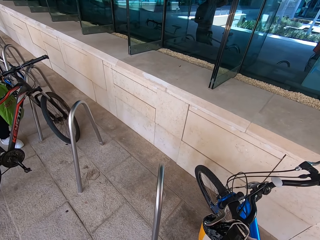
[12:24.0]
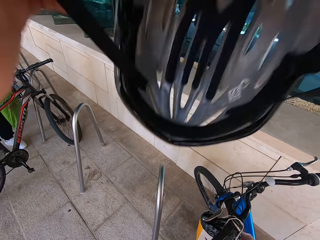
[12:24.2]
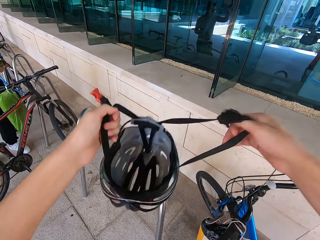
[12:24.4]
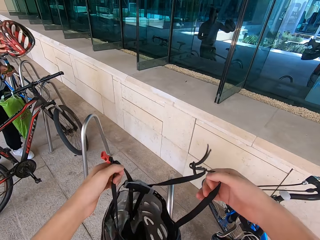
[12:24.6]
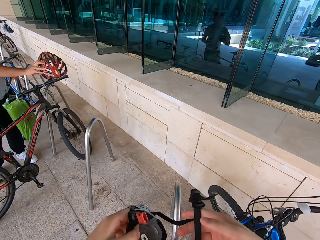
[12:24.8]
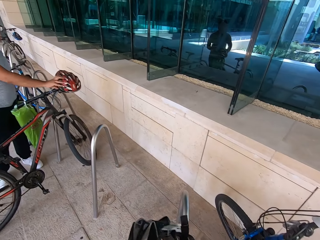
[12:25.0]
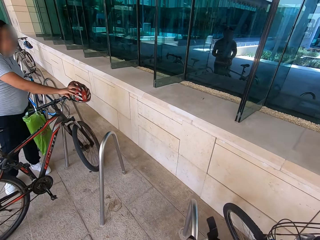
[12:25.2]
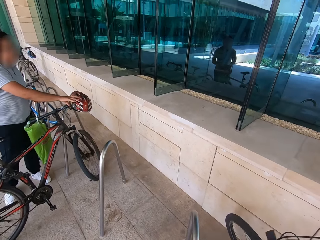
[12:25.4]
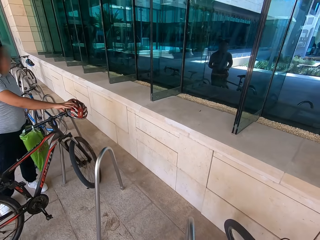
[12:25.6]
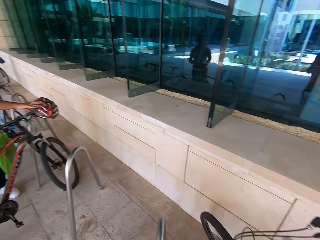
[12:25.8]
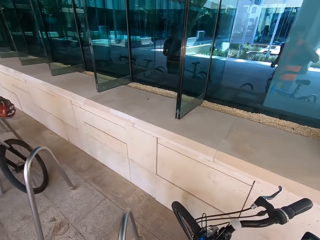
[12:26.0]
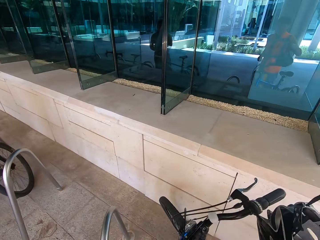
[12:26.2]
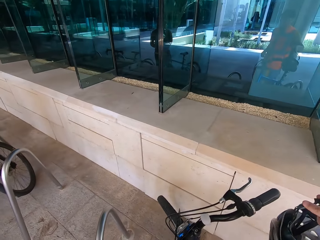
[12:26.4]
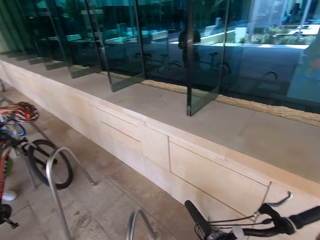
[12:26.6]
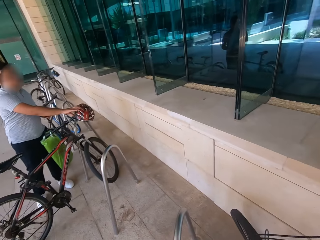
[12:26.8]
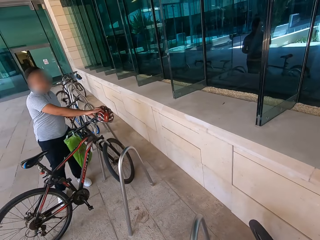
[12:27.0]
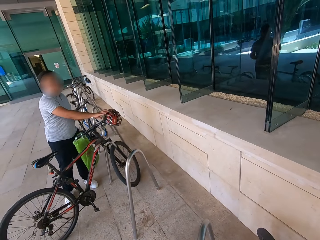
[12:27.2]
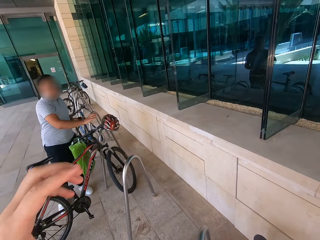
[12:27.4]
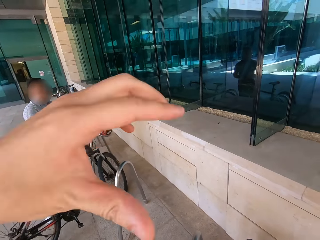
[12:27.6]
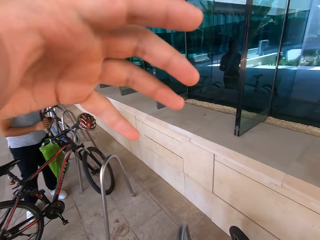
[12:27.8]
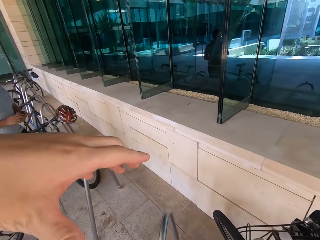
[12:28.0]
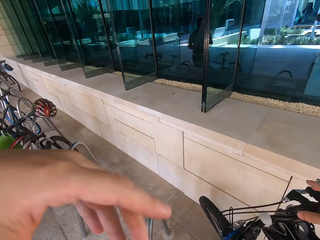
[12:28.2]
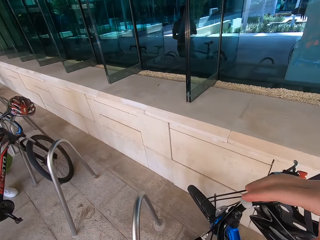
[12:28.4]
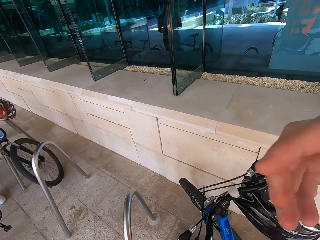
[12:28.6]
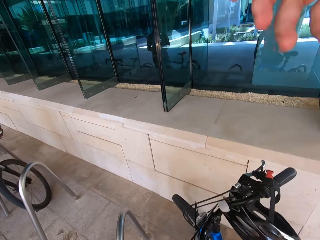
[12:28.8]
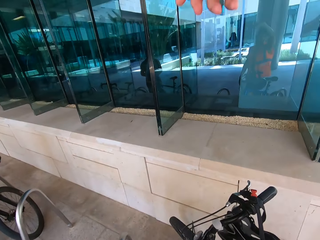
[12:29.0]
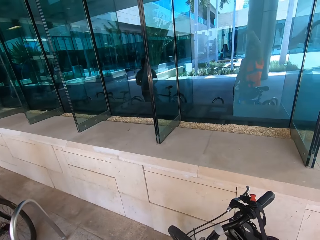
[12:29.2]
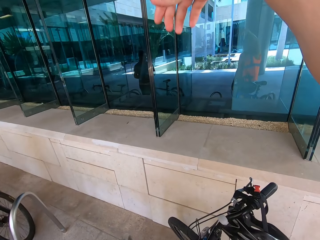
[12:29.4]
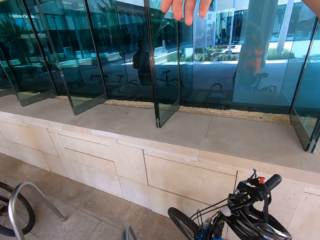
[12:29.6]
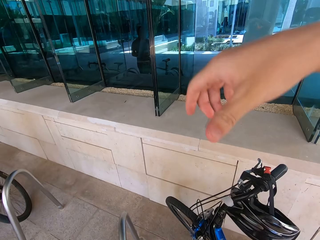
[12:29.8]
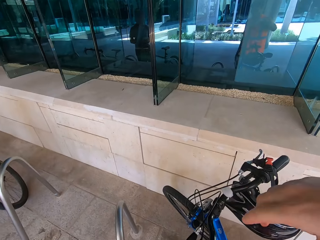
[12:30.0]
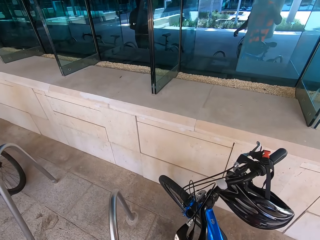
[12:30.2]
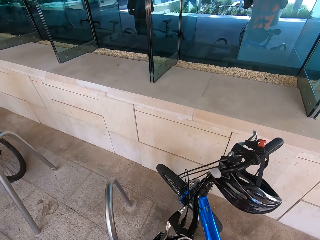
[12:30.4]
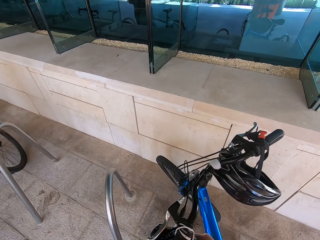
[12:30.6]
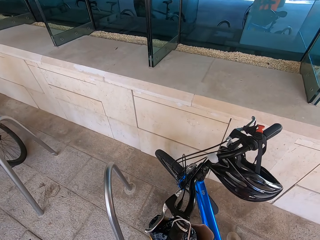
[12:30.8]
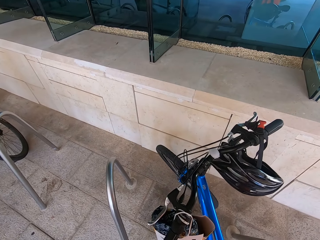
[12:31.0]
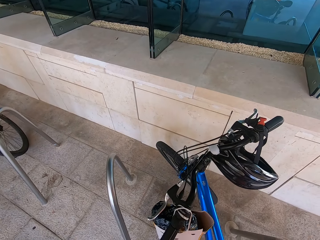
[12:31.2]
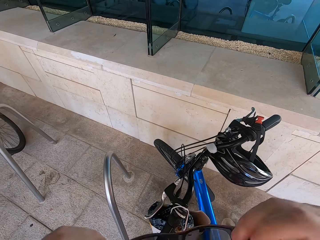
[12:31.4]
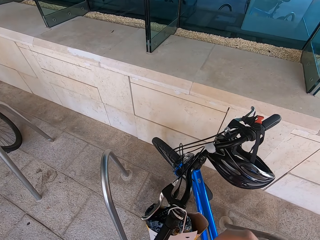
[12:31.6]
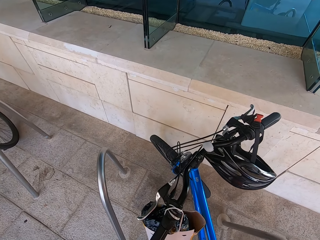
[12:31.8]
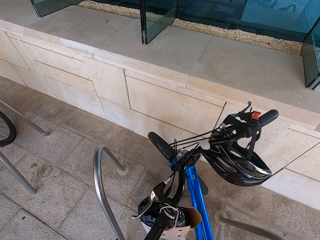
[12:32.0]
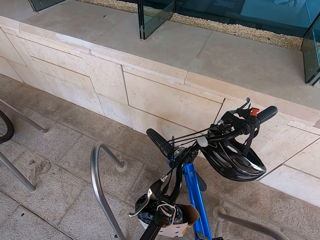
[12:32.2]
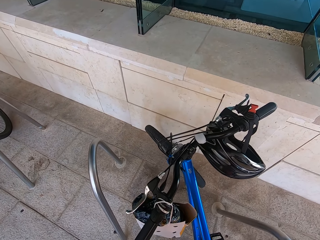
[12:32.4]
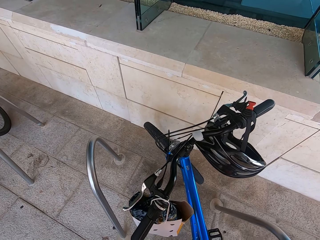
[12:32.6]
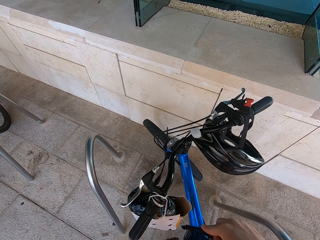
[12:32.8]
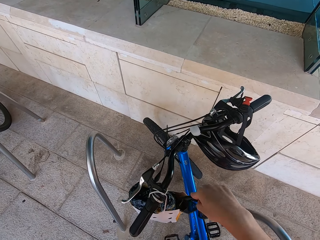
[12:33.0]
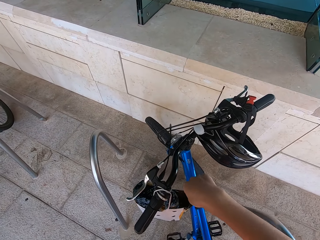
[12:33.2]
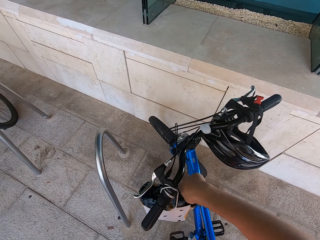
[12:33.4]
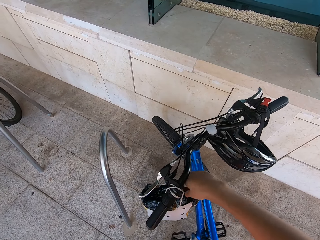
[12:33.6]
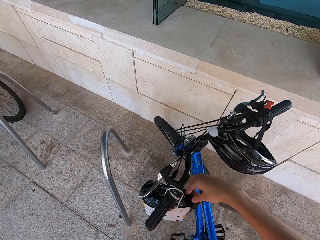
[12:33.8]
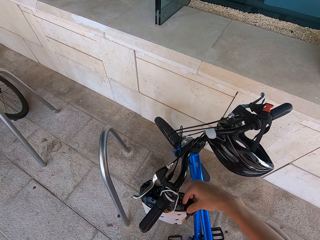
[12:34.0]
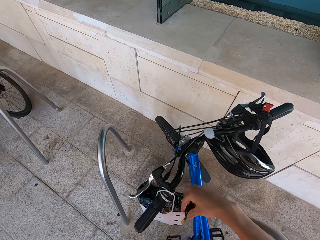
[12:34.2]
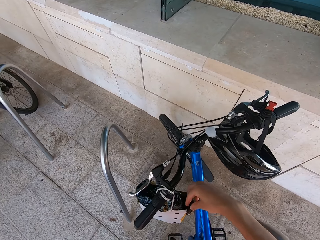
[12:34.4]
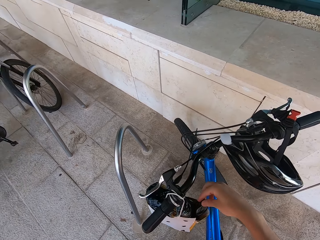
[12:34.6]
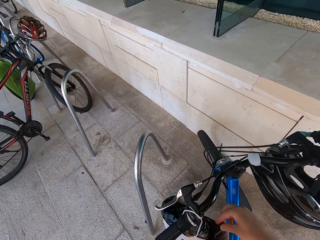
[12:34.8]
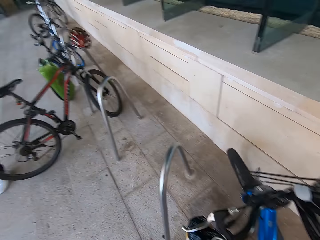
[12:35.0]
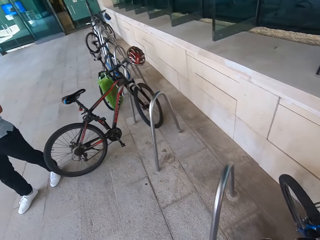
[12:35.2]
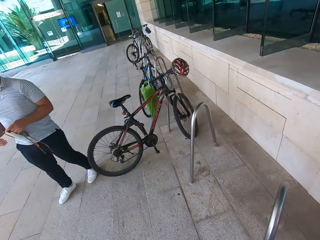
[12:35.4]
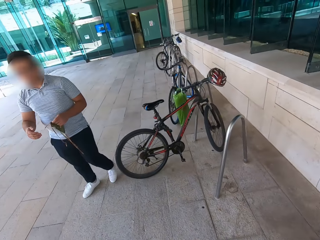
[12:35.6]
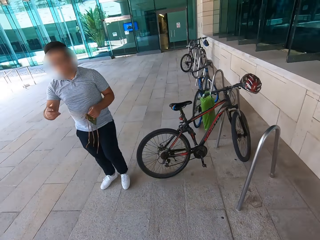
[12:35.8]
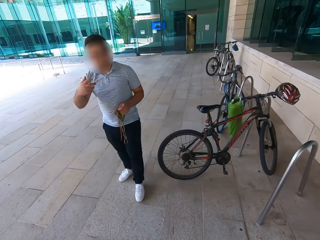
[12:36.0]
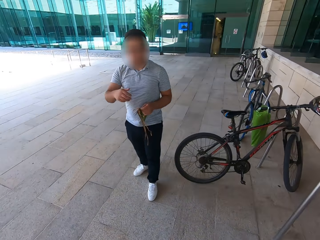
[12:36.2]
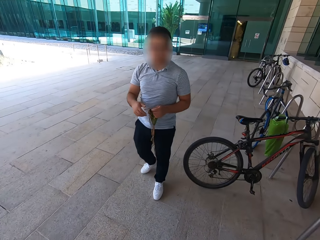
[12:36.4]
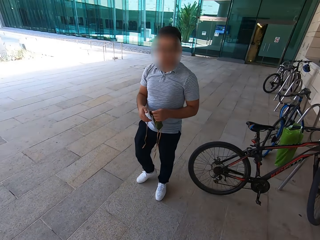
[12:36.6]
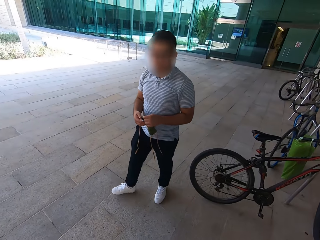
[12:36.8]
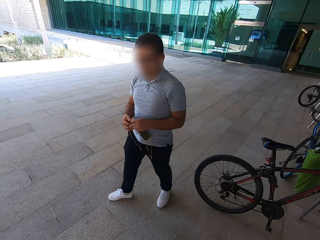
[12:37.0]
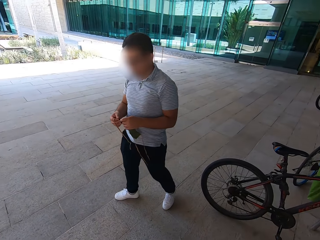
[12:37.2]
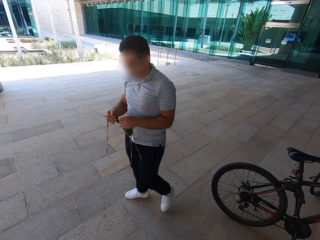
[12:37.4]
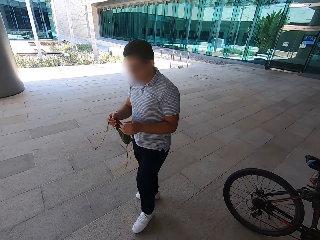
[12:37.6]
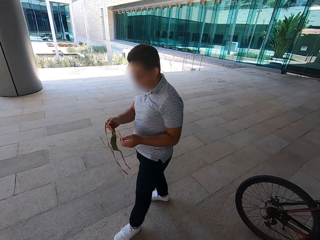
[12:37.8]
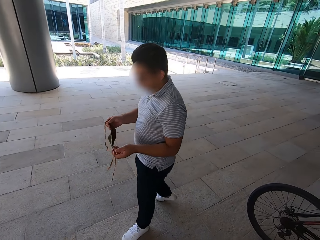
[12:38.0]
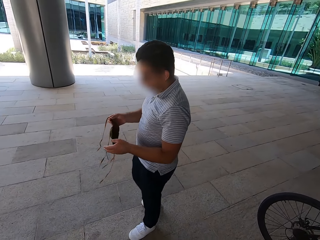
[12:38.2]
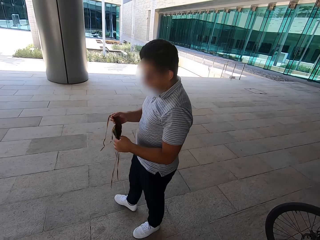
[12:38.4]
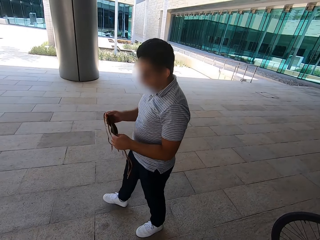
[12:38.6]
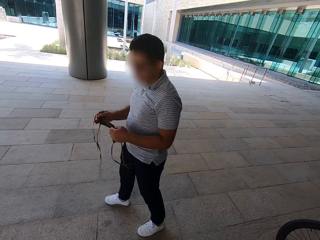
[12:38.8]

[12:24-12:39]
The camera wearer removes a helmet. The man puts the helmet on the bicycle handle. The camera wearer shows hand gestures. They speak with gestures. They put the sunglasses in the paperbag. They look at the man. The man speaks with gestures and walks.

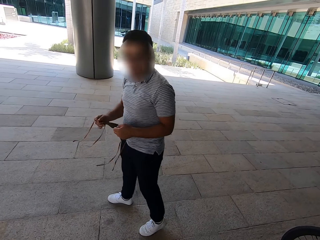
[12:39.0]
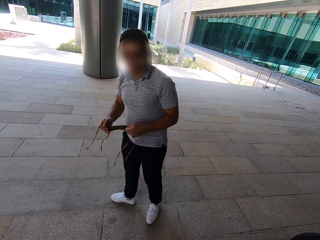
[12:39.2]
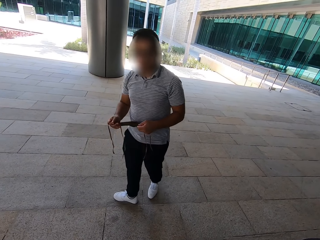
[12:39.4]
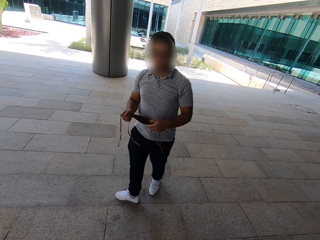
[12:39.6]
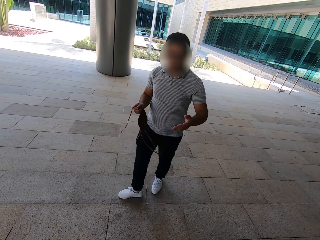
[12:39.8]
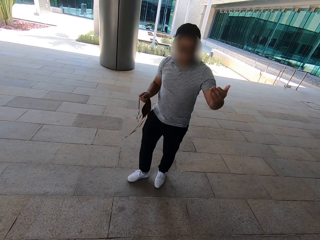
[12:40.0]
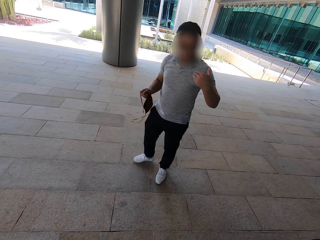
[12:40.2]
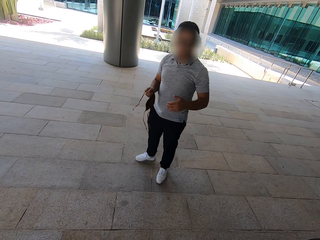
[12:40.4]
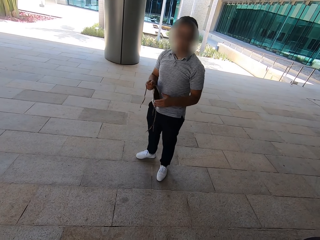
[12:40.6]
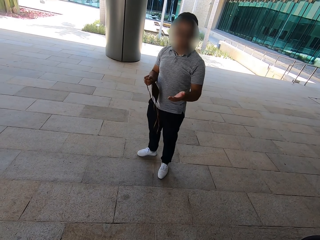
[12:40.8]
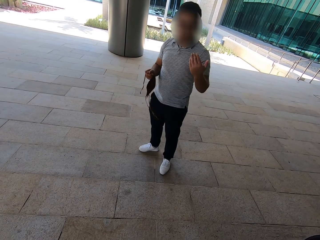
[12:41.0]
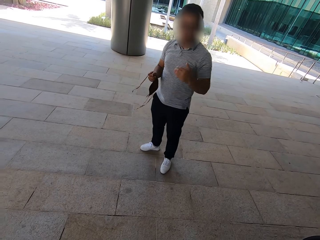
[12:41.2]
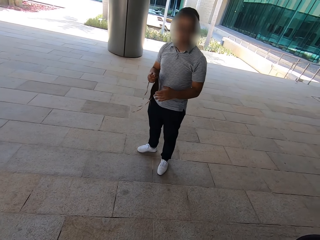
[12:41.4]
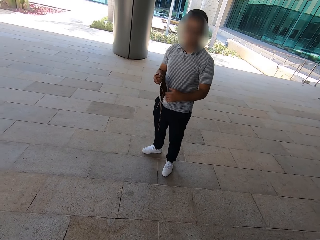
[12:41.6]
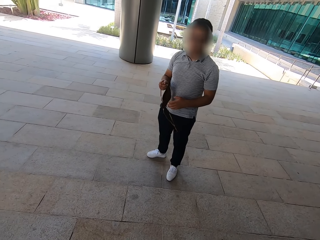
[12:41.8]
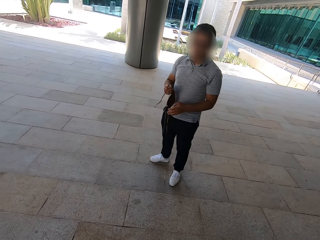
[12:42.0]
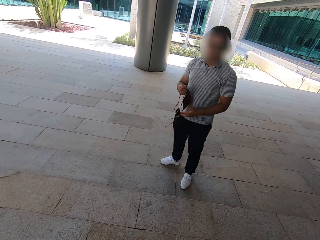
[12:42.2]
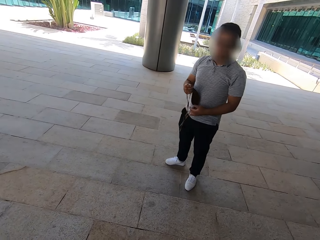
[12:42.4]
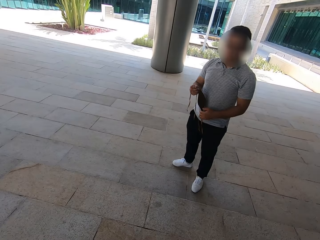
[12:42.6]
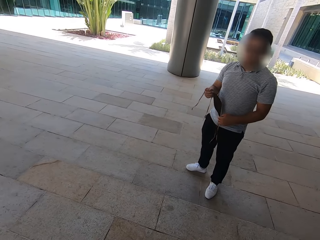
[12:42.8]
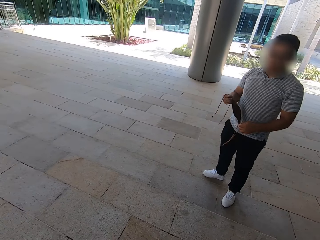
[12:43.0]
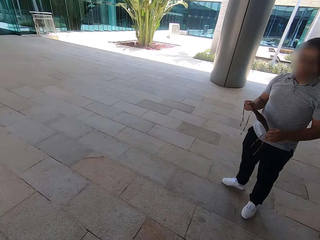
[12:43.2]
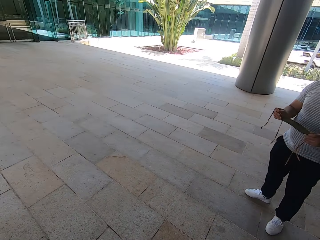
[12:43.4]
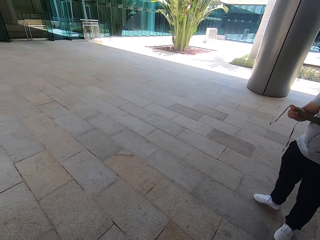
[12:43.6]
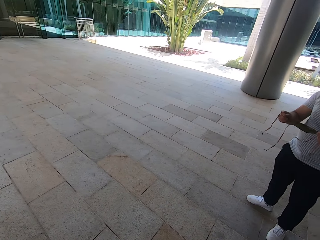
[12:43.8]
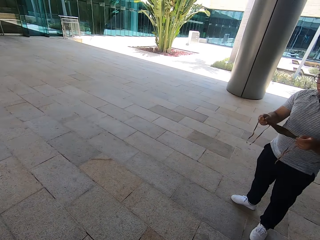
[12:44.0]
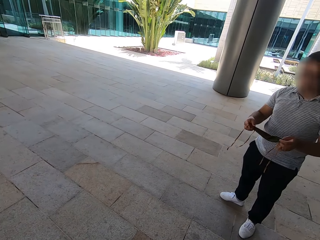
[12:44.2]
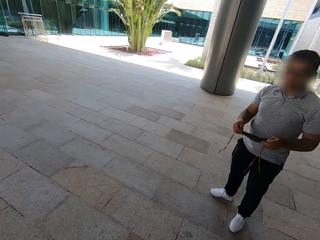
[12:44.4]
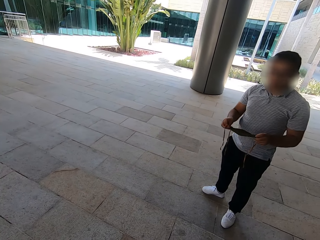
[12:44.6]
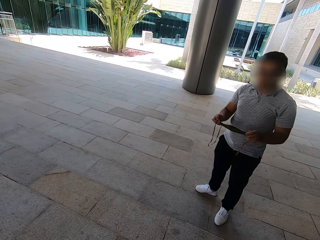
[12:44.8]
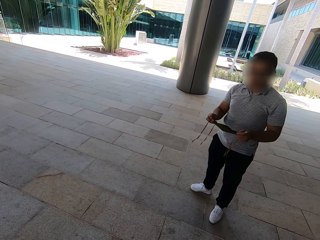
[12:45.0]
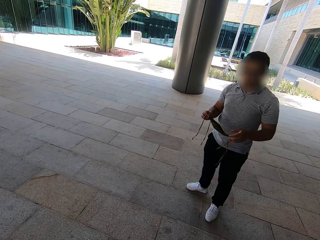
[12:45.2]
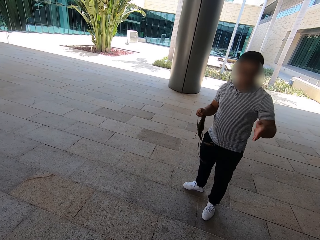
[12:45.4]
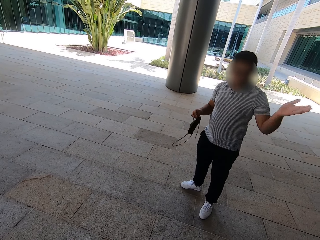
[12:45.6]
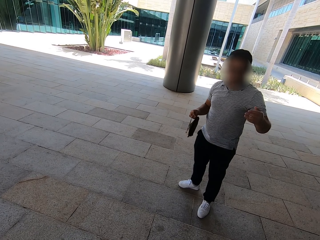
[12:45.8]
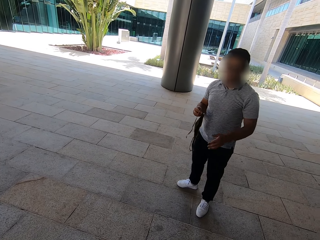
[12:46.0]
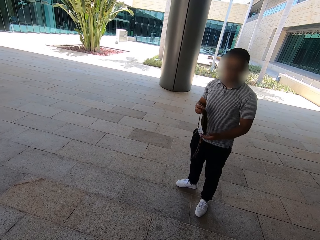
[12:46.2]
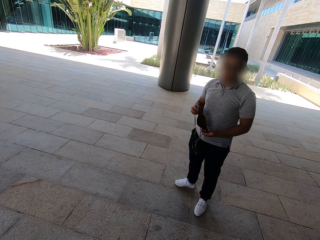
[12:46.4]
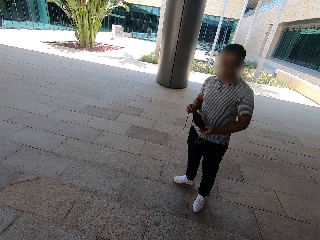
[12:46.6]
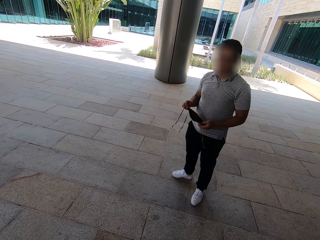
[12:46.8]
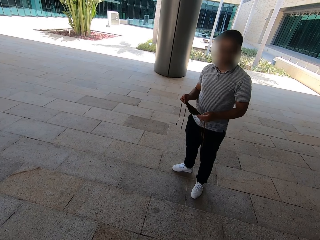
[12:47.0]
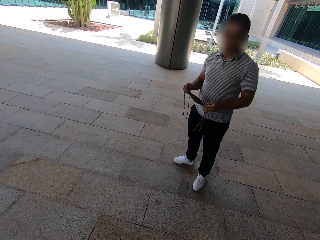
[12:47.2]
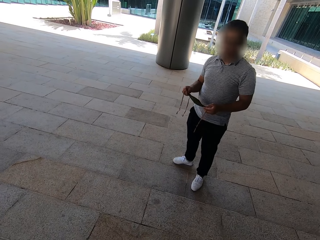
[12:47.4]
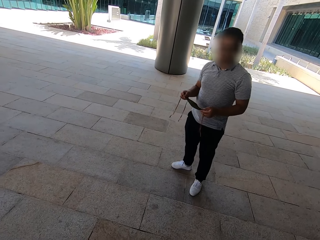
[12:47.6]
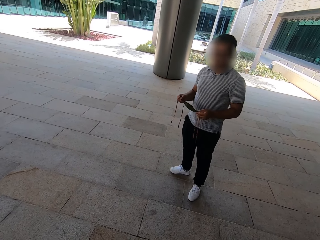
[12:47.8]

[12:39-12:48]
The man shows hand gestures.
